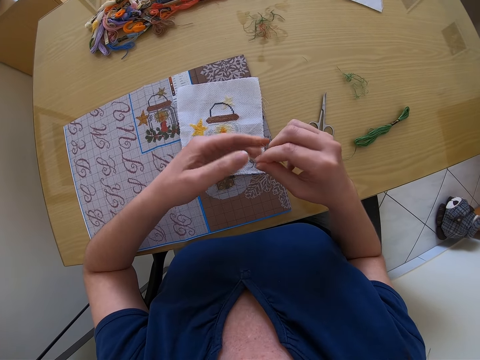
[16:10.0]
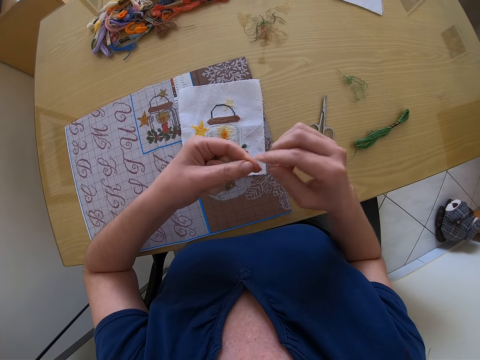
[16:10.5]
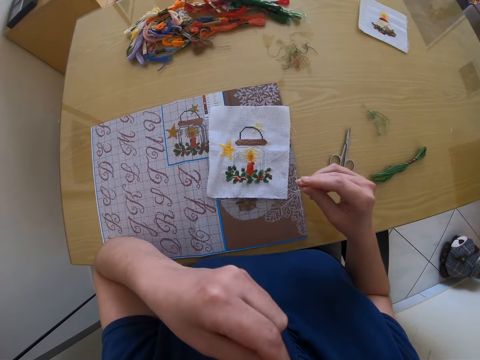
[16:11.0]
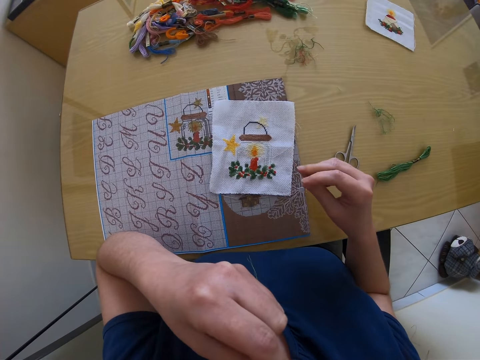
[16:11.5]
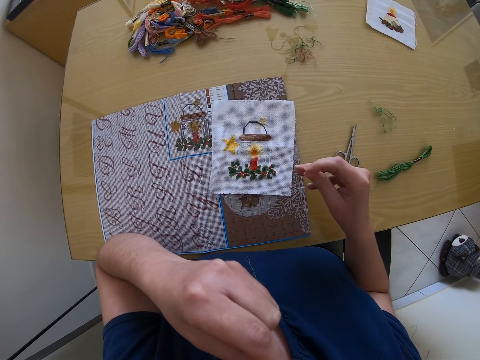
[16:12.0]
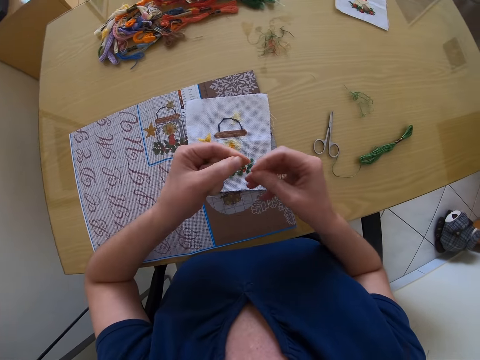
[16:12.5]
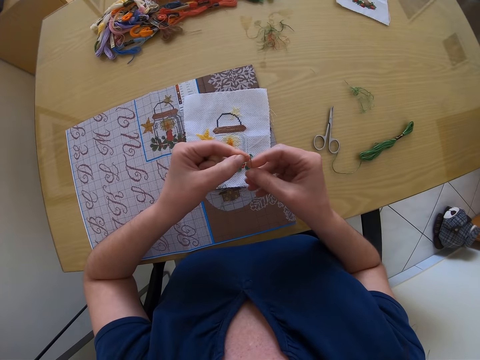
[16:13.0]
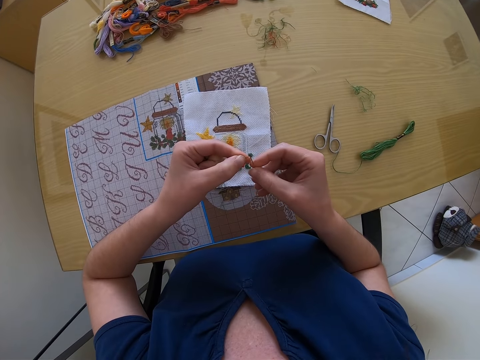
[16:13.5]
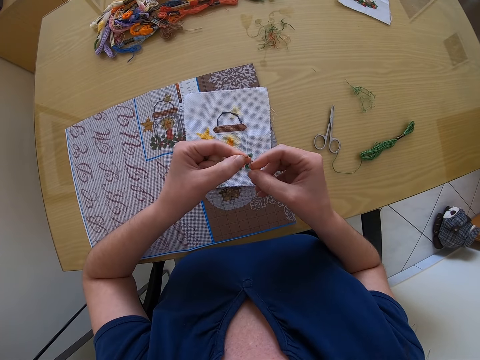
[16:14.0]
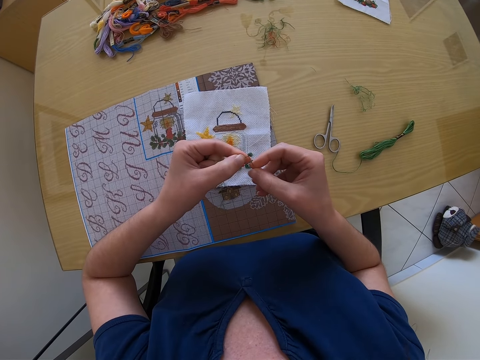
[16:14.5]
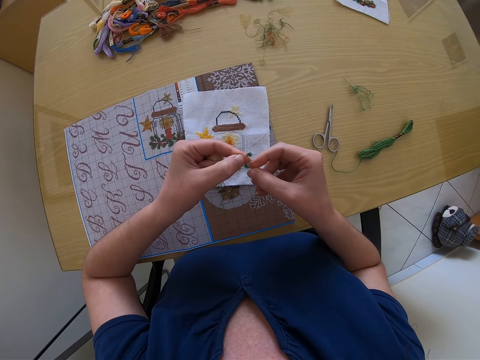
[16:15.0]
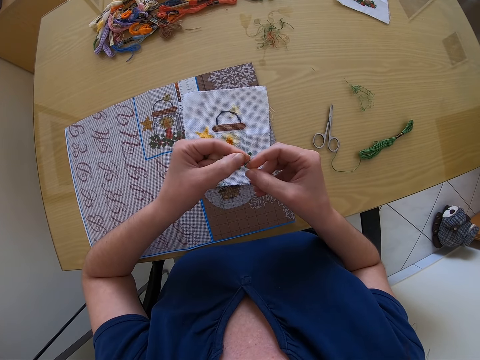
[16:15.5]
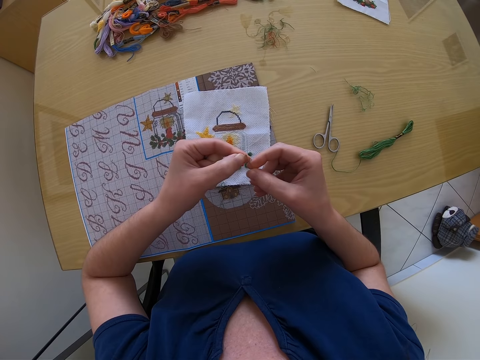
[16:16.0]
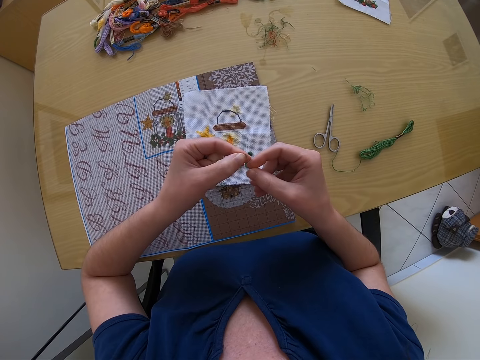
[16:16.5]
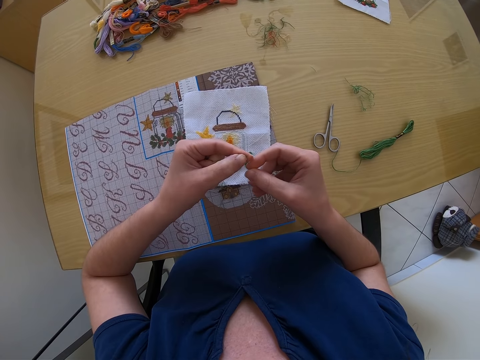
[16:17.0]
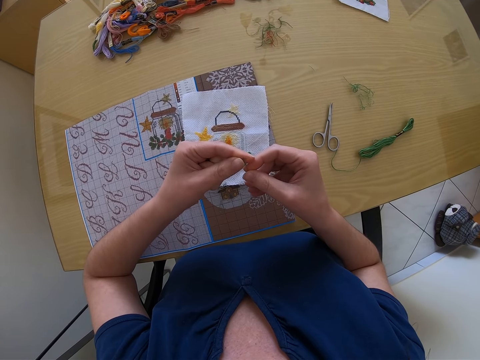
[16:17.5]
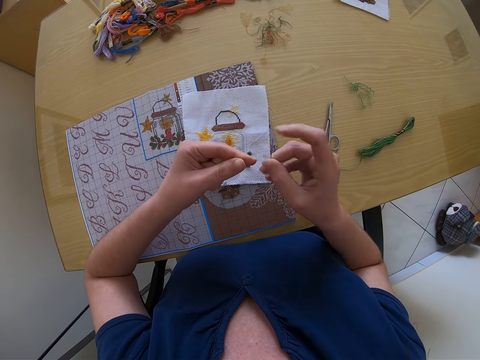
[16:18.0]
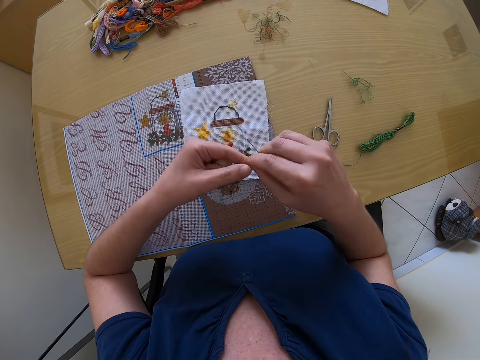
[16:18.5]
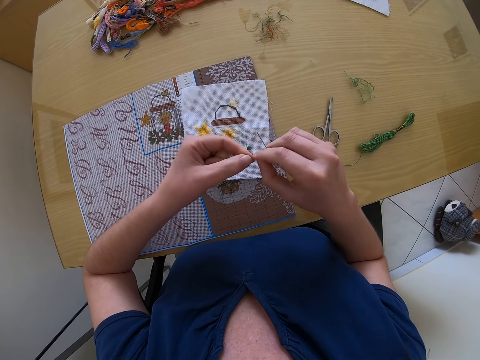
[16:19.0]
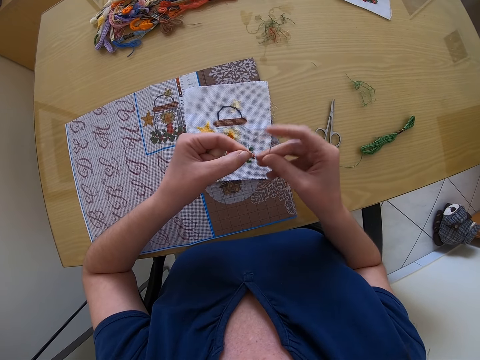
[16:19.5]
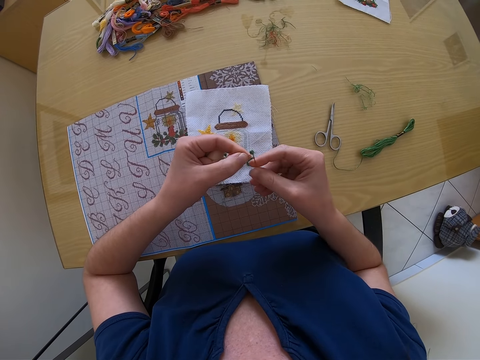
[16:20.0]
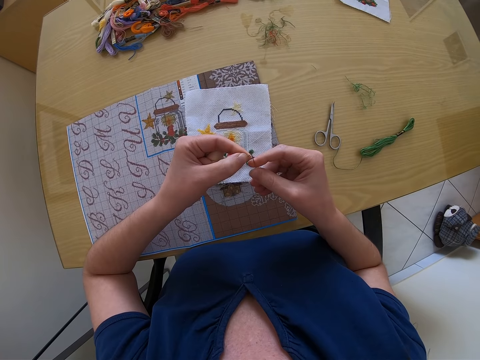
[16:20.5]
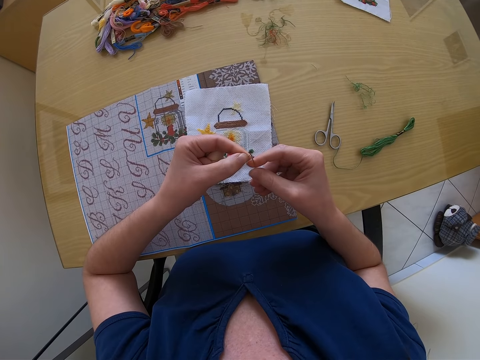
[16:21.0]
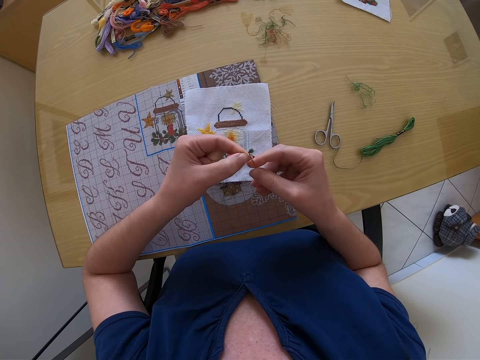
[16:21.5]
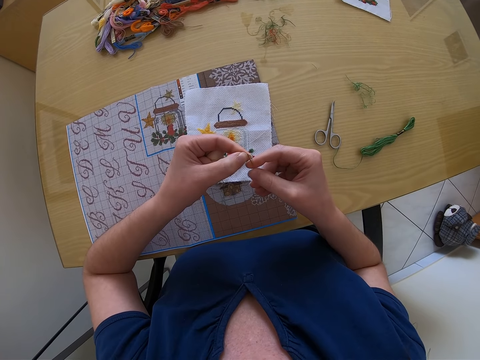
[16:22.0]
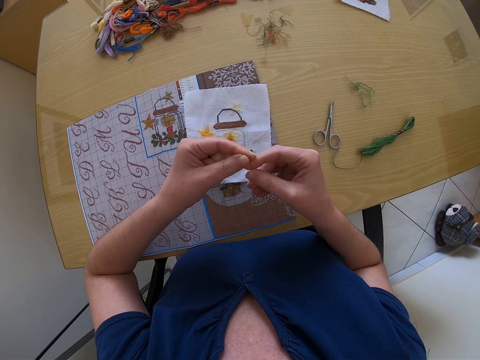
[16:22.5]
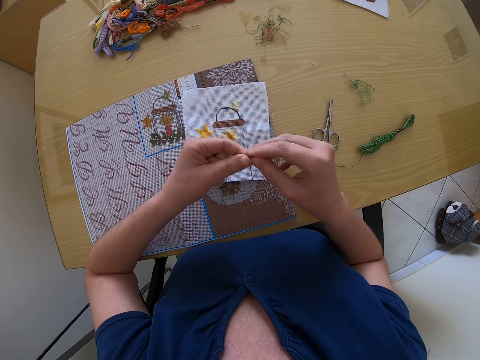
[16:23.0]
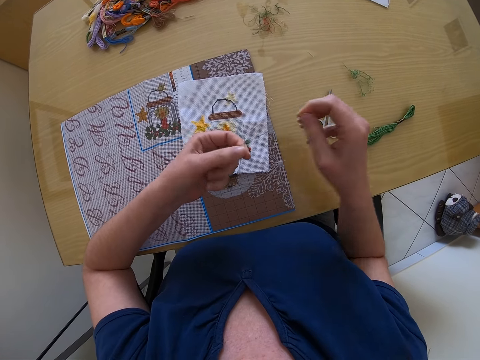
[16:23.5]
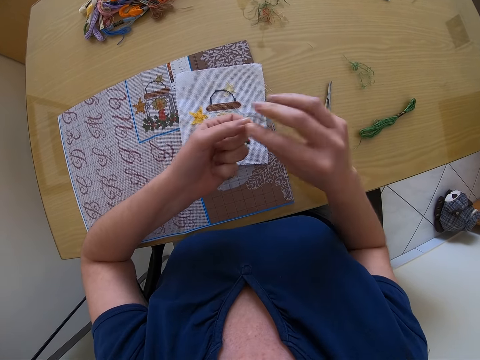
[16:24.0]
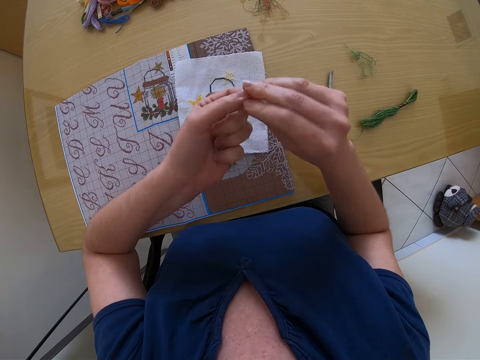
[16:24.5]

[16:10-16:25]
The camera wearer licks a thread. They insert the thread on a needle. They thread the needle with both hands.

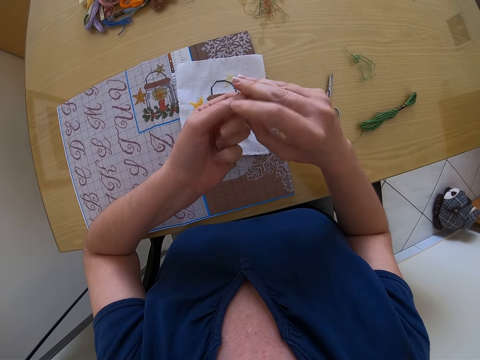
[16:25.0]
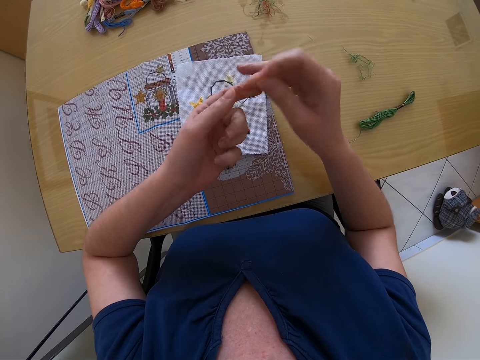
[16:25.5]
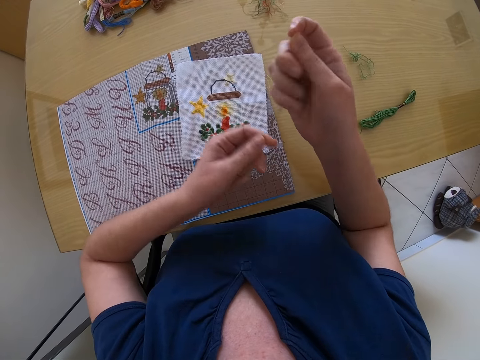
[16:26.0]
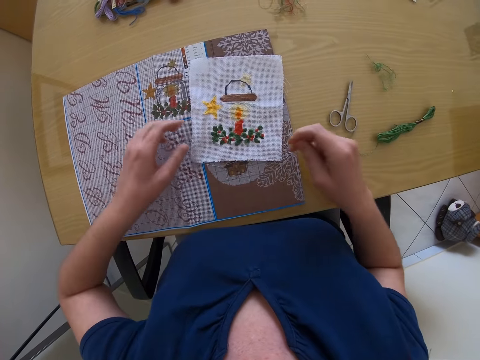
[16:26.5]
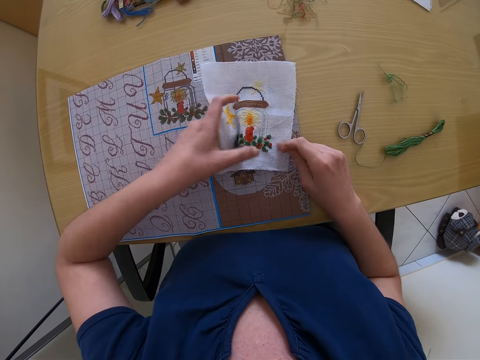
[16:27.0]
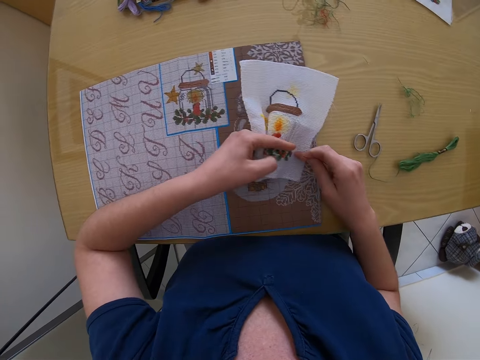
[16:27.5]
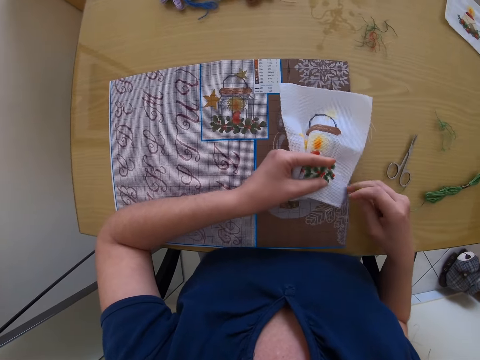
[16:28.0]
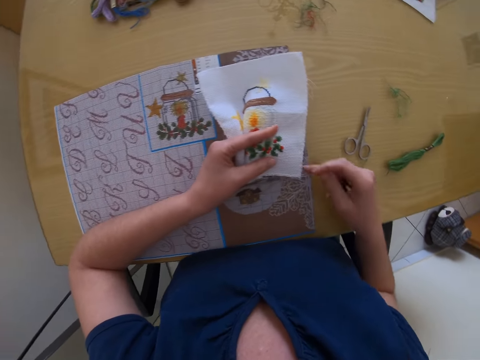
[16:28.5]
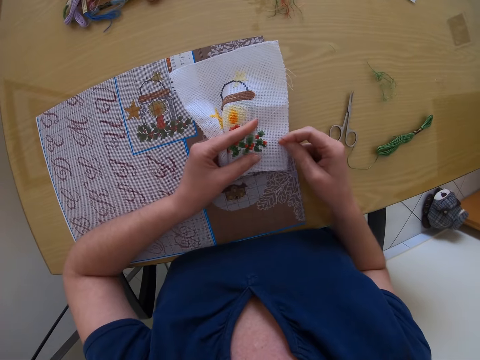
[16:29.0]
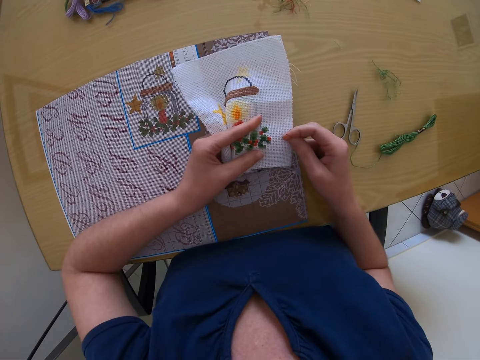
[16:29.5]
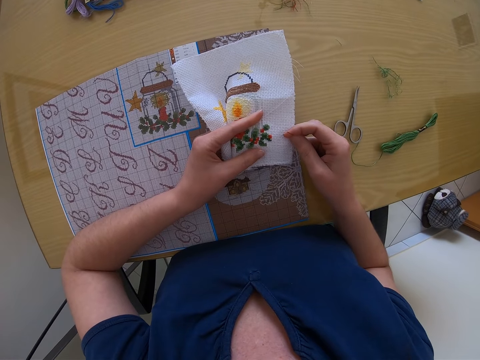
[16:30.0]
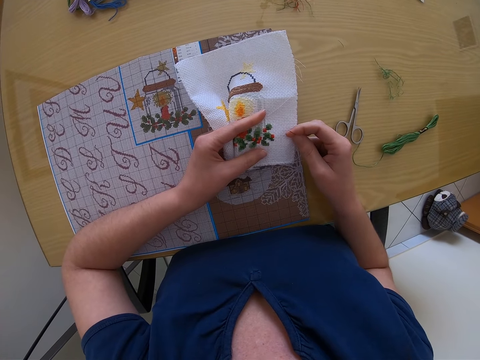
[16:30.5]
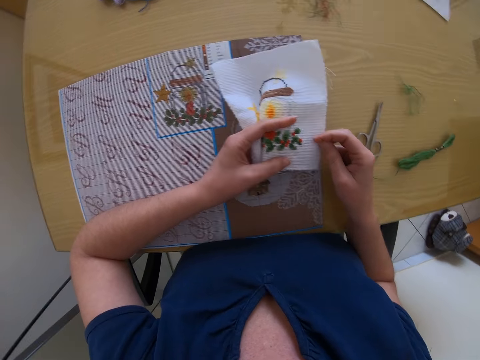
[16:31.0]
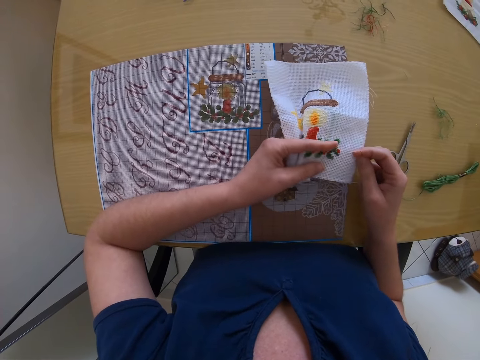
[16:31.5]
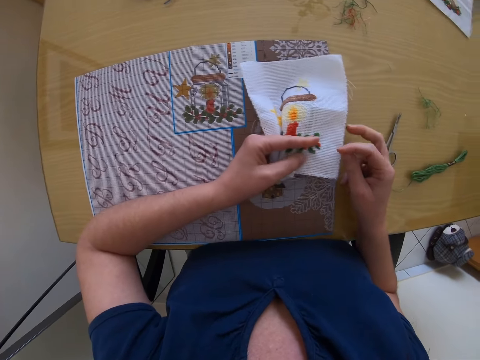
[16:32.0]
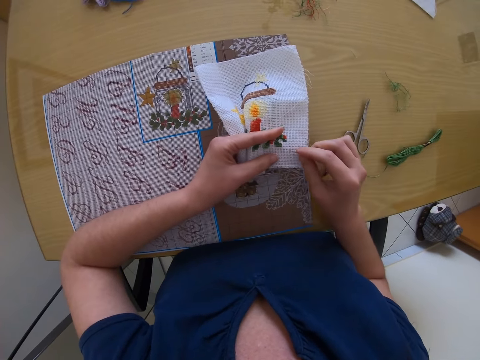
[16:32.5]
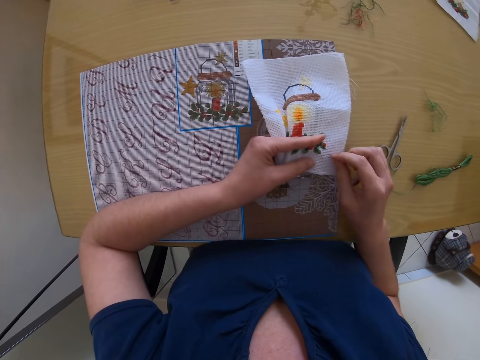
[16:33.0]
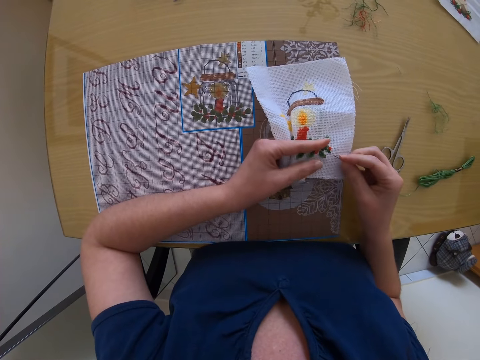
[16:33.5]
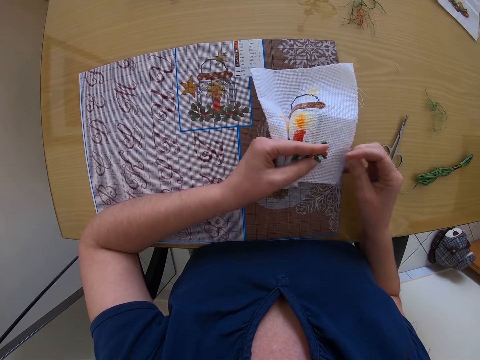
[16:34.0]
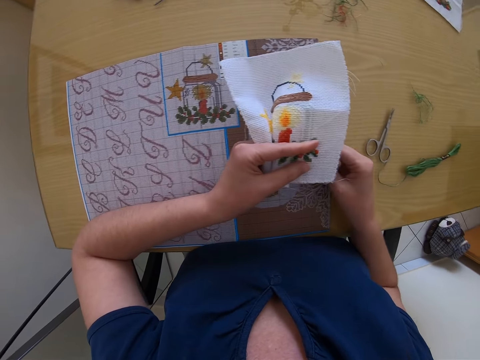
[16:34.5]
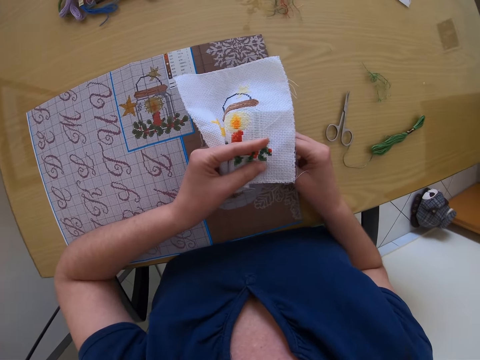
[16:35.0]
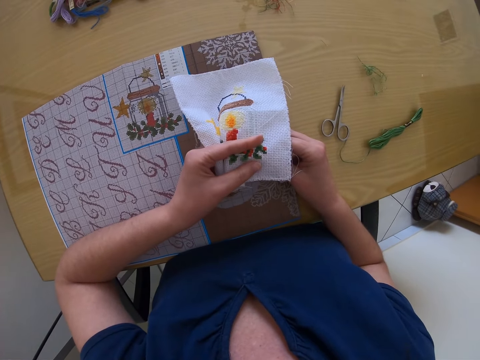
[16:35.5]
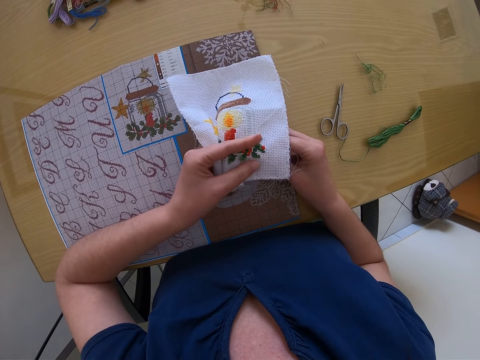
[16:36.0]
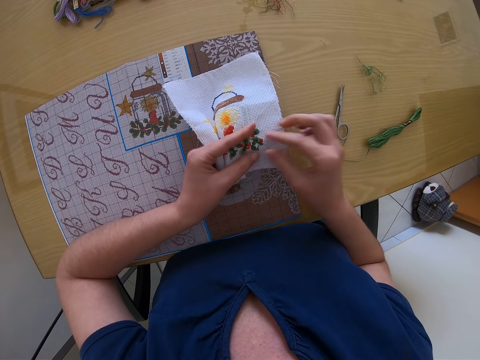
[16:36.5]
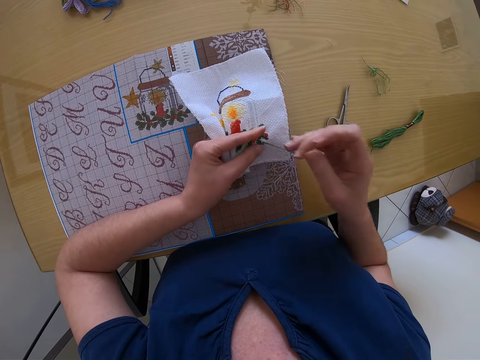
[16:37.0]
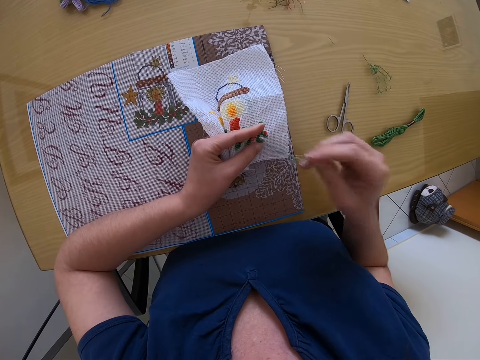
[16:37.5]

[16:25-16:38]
The camera wearer picks the piece of cloth from the table with her left hand. She stares at the mat. She stitches on the piece of cloth in her left hand with the needle and thread in her right hand.
